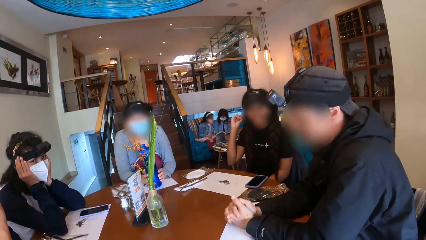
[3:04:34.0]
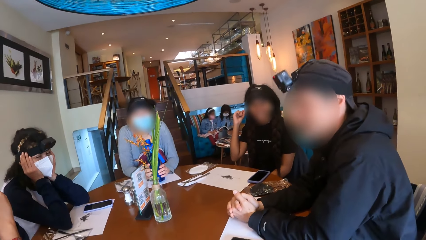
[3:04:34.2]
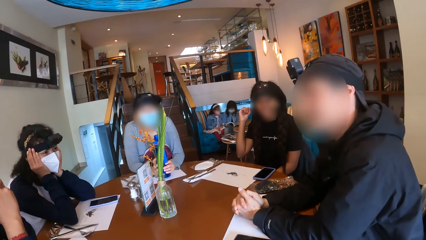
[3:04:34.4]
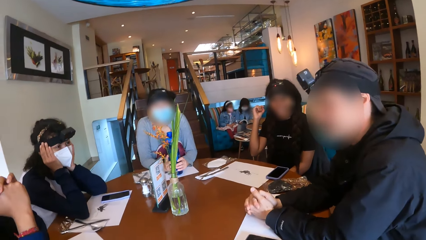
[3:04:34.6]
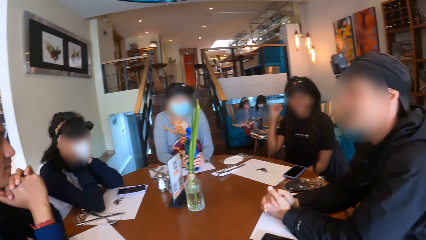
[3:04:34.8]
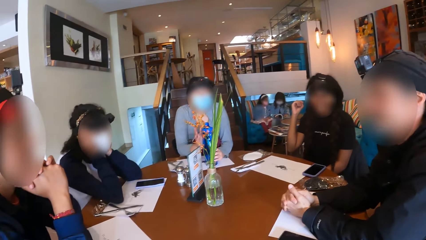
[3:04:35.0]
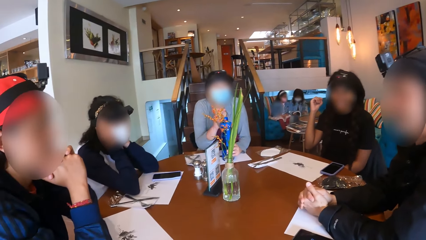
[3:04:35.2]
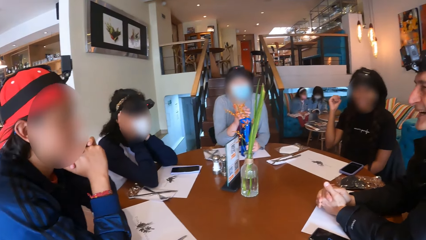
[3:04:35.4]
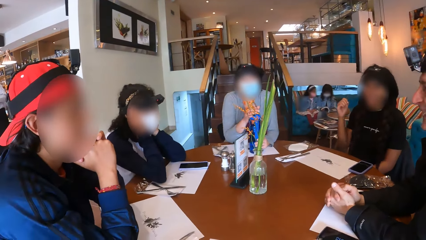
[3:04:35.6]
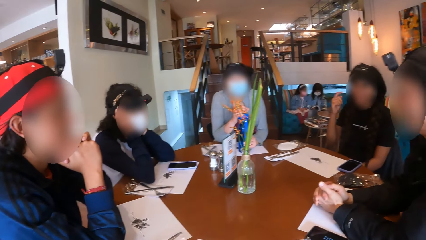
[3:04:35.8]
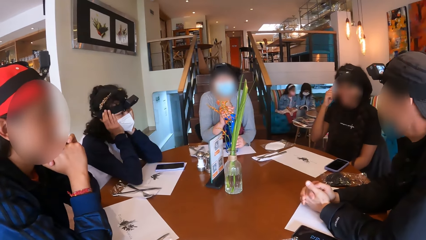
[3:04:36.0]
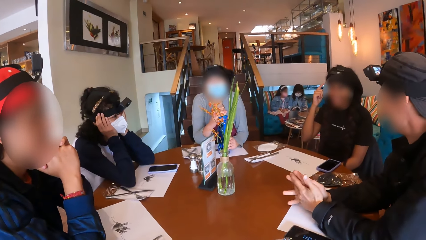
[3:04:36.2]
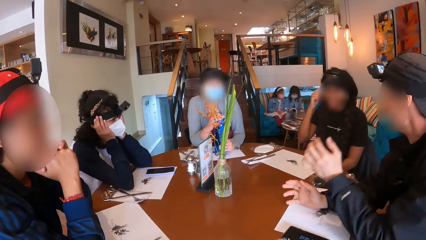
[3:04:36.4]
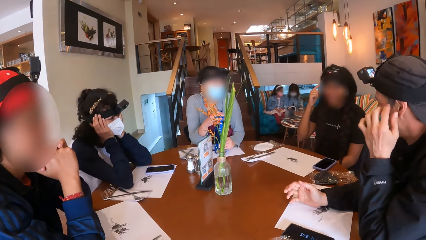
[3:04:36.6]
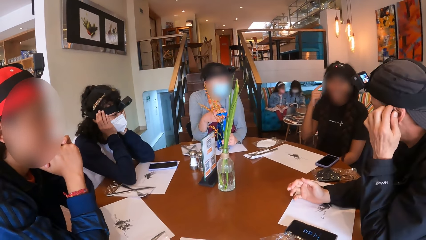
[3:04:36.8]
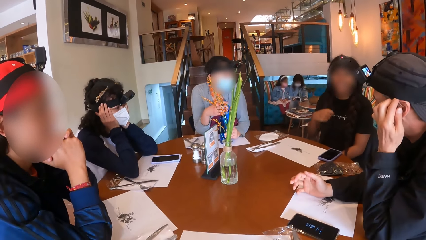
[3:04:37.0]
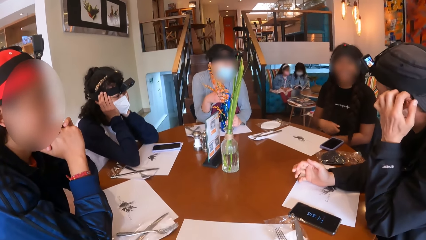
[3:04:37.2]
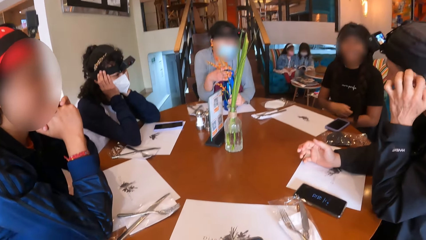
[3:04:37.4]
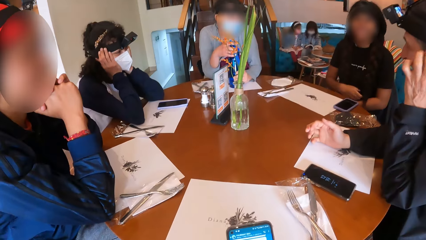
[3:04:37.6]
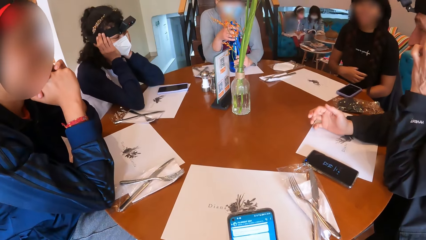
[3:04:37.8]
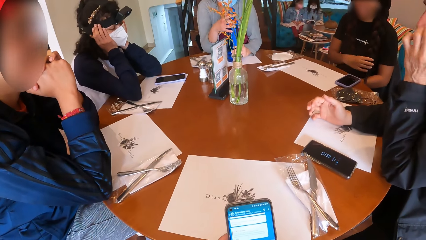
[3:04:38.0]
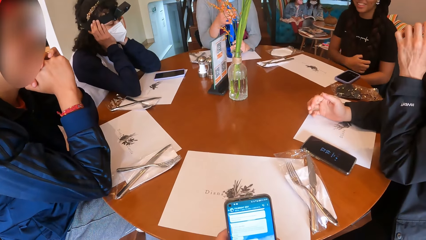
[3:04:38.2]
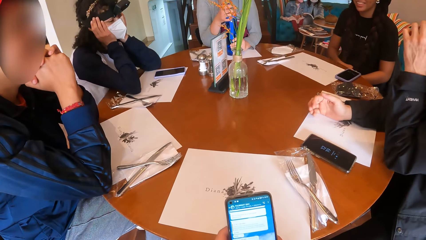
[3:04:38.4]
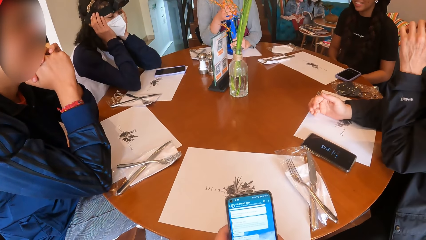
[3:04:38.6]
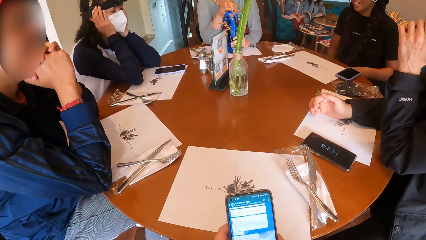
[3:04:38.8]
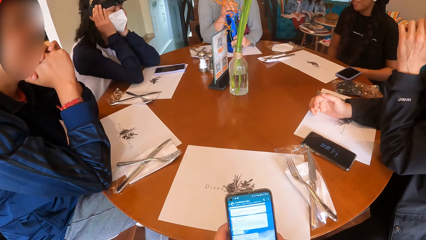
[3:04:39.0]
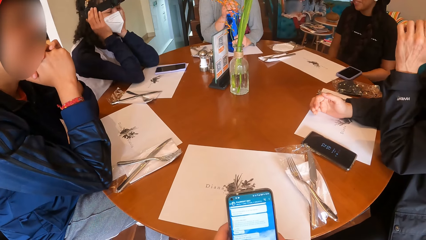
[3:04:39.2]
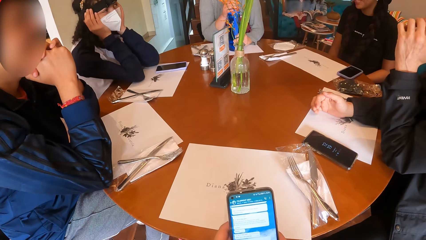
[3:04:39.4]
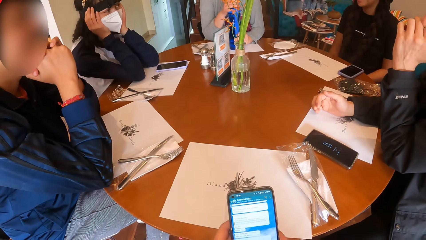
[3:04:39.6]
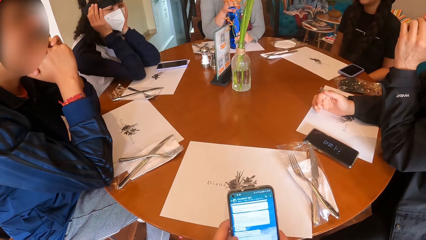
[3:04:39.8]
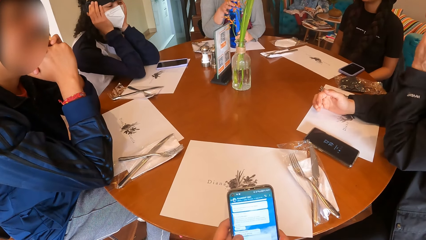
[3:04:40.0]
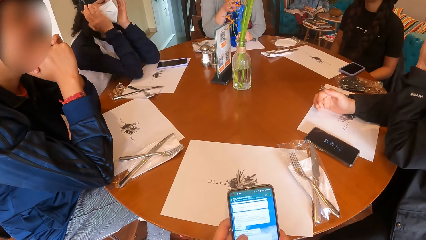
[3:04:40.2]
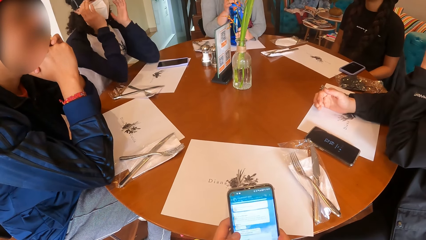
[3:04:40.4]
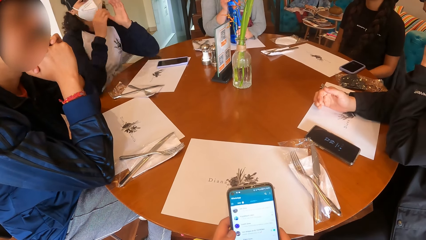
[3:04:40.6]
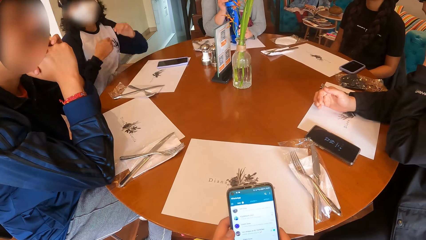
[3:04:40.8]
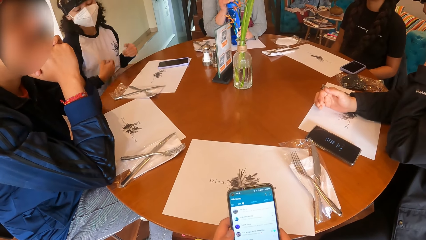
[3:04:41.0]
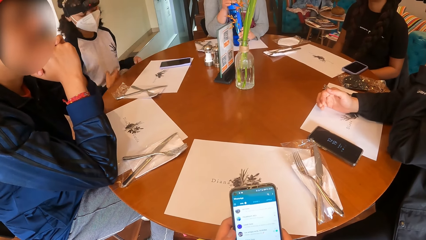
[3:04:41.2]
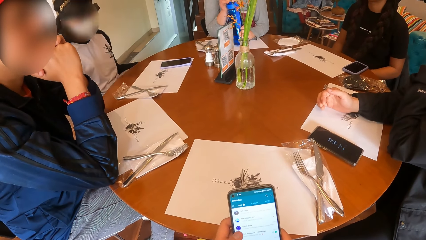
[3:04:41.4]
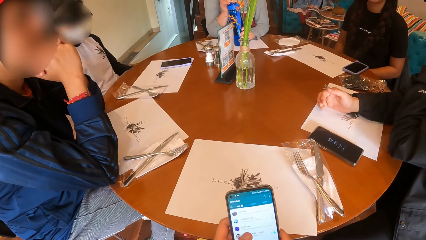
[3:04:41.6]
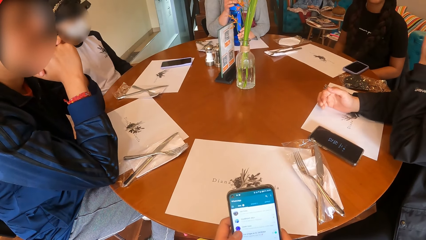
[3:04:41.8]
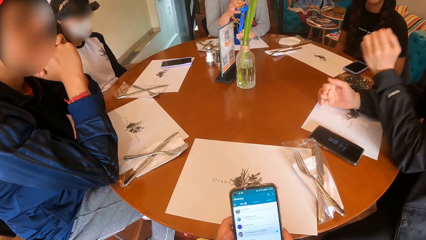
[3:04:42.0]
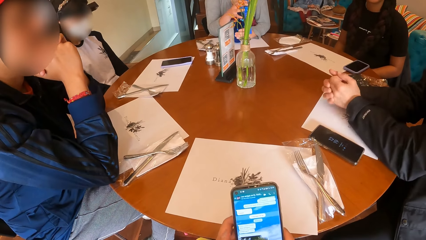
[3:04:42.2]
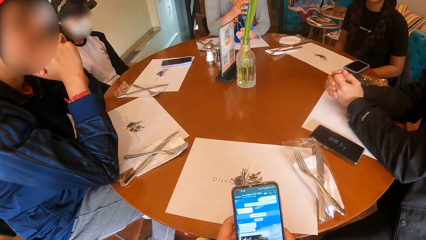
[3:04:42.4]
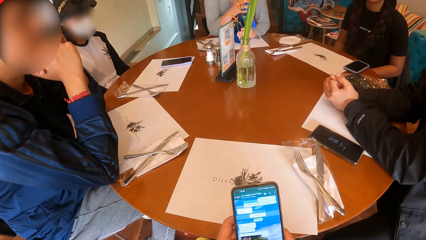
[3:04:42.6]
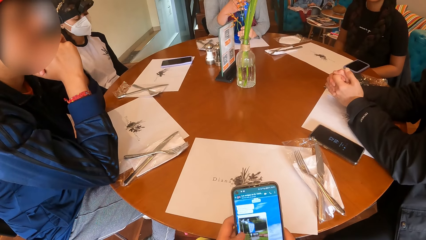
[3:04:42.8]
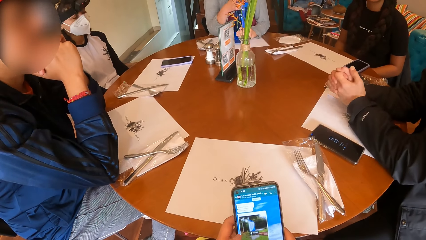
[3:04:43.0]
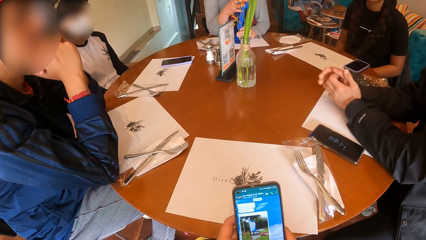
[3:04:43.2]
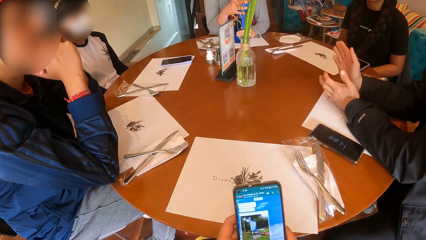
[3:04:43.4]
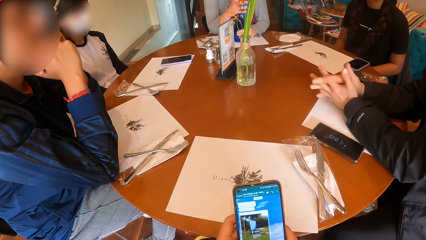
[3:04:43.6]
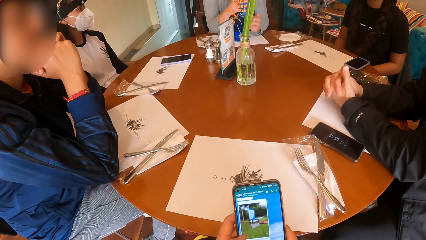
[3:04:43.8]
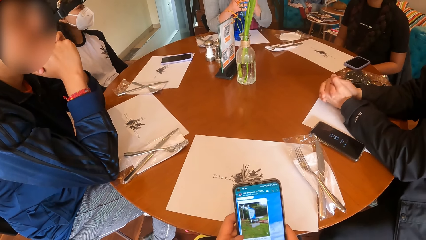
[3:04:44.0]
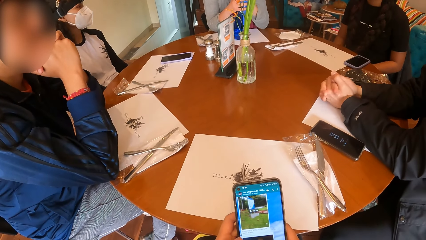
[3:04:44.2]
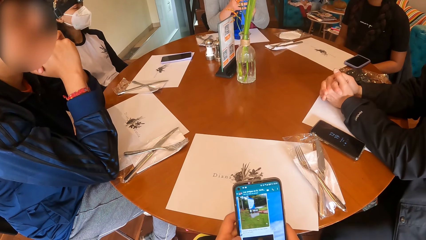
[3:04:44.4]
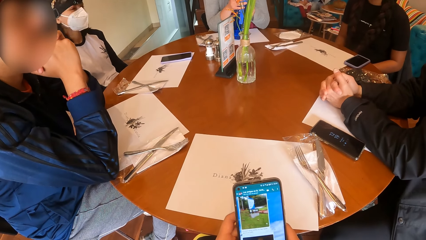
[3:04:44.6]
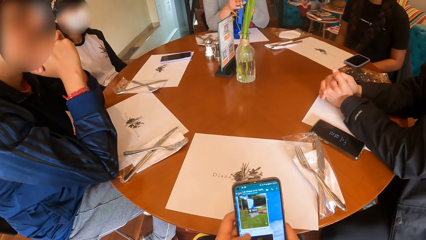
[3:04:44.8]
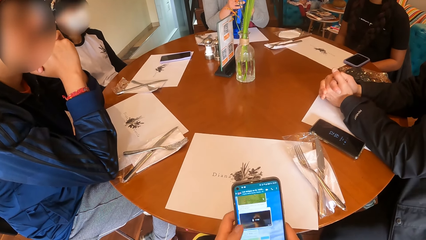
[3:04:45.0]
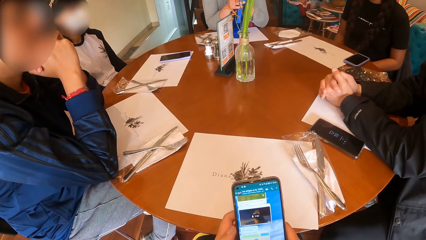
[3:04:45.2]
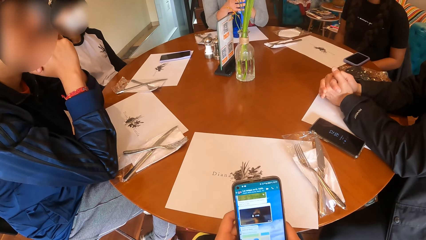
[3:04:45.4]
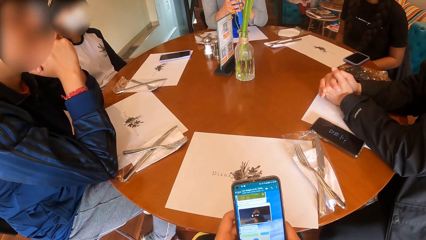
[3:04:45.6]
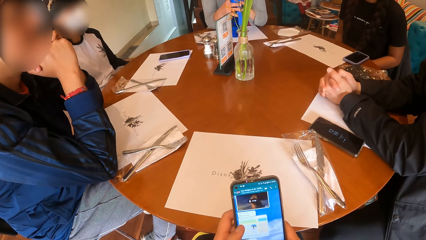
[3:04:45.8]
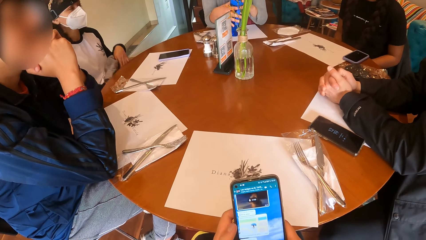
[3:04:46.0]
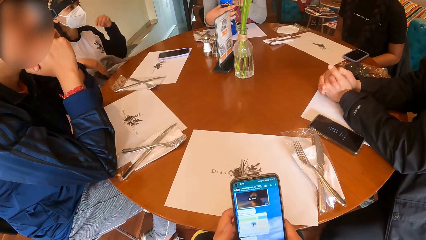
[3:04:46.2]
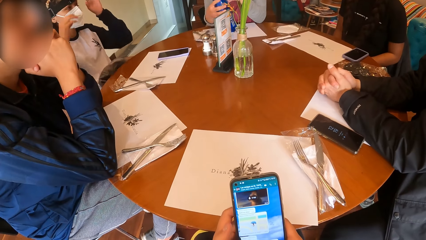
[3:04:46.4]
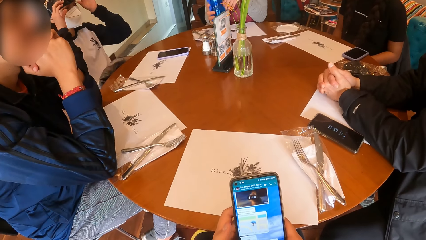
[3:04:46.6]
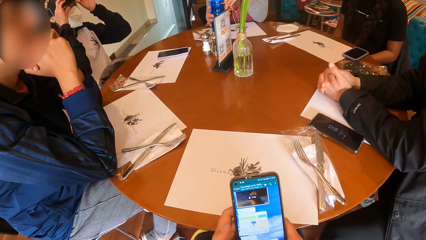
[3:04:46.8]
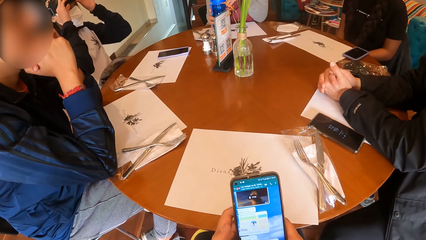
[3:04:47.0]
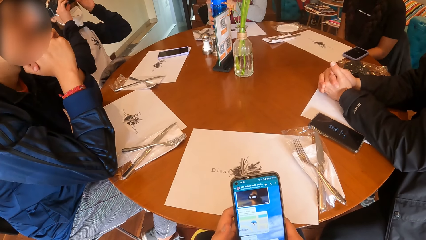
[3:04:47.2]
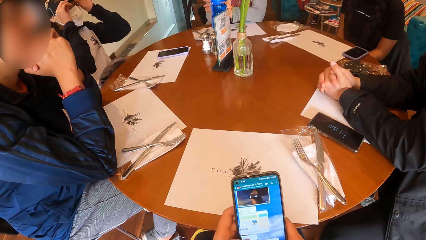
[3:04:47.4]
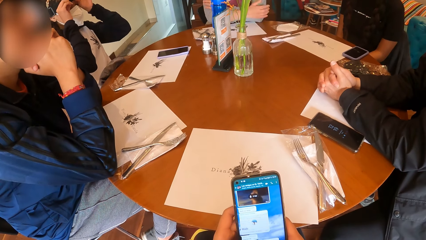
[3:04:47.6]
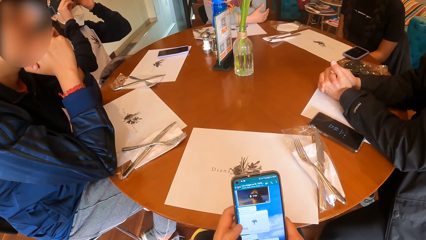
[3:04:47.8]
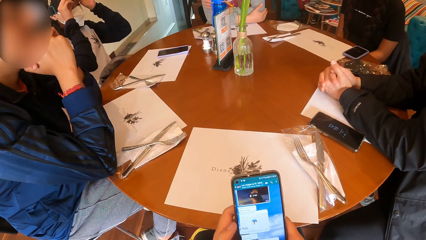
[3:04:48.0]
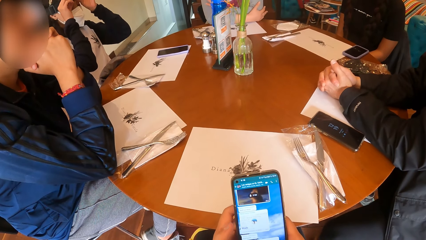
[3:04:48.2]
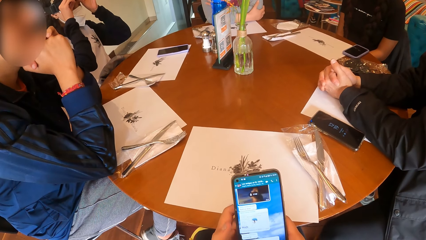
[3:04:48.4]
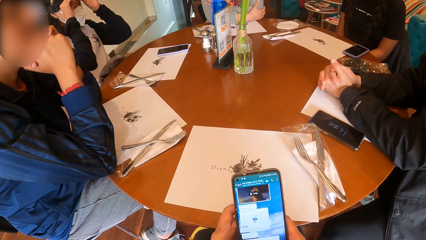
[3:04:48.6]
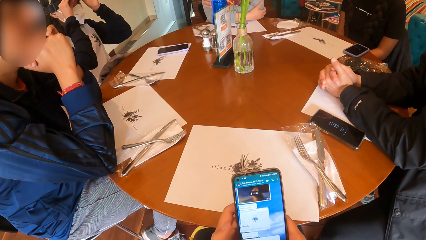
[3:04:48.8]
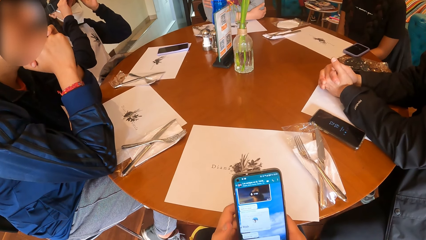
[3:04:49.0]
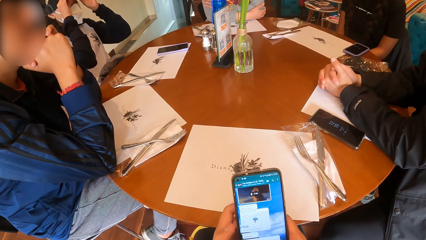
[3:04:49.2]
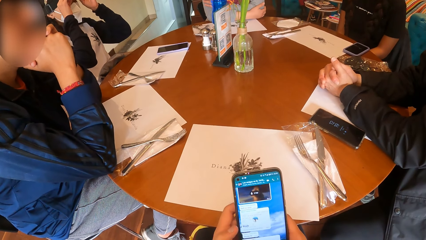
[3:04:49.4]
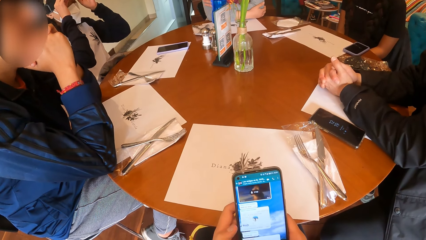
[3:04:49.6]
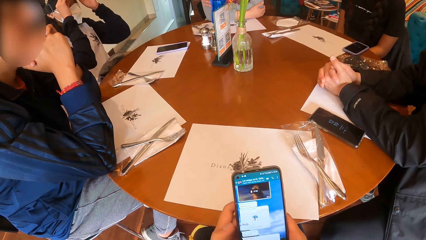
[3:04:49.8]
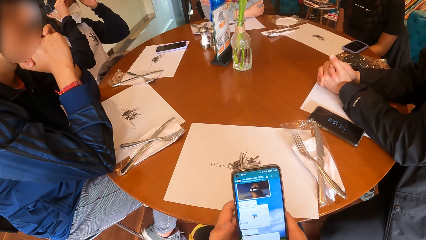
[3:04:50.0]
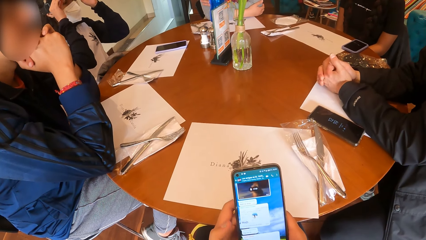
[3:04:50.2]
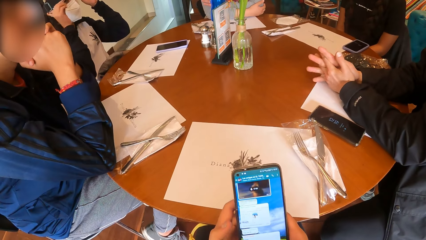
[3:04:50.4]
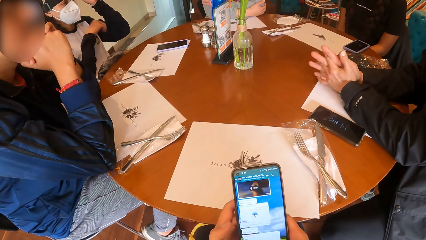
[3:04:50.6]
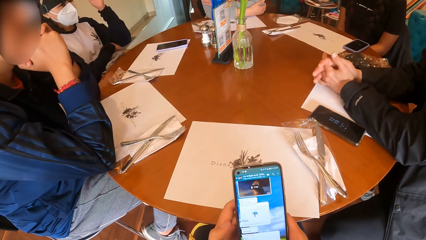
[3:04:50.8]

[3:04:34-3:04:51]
The camera wearer looks at her team mates. A man nods his head. A woman taps the side of her head with her right hand. The man scratches his ear with his left hand. The woman rubs her hair with her right hand. The camera wearer scrolls through the phone. Another woman drops the bottle on the table with her right hand.
